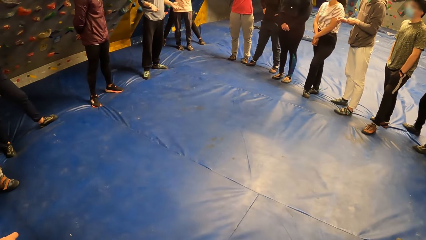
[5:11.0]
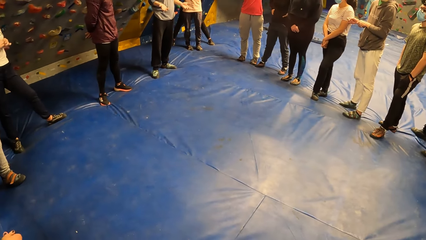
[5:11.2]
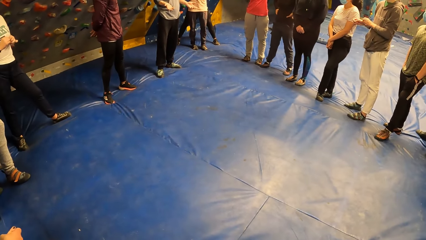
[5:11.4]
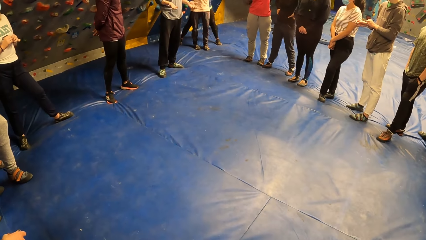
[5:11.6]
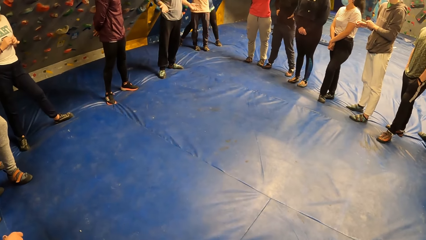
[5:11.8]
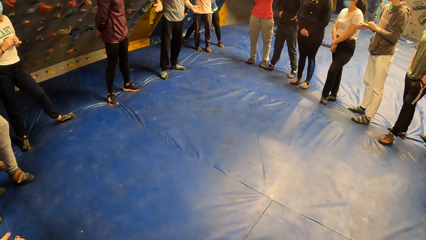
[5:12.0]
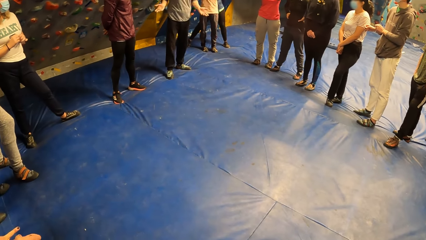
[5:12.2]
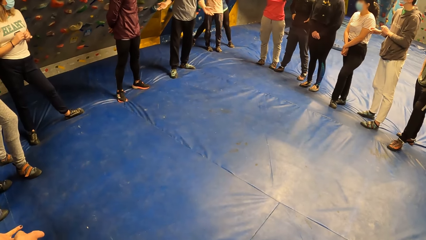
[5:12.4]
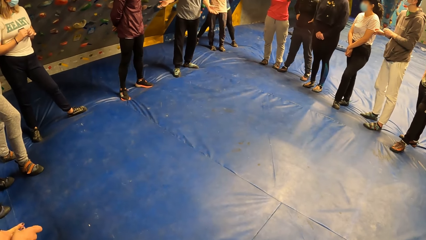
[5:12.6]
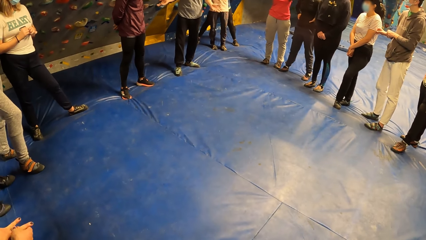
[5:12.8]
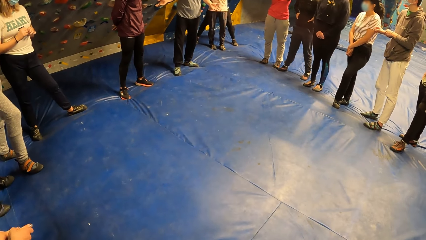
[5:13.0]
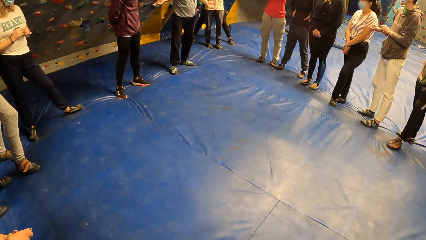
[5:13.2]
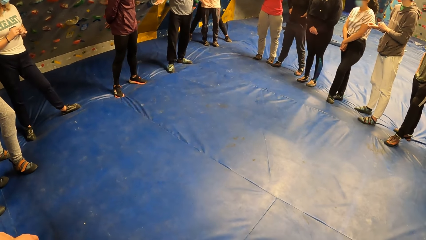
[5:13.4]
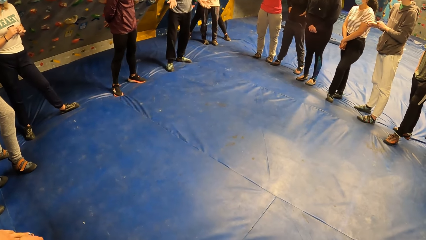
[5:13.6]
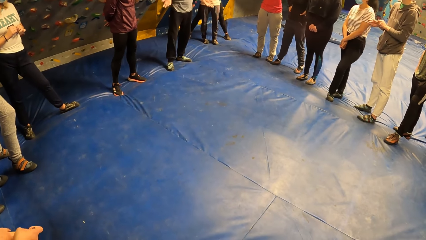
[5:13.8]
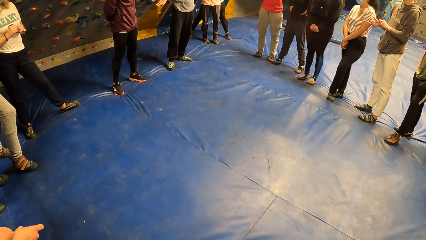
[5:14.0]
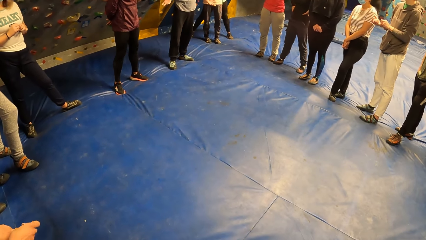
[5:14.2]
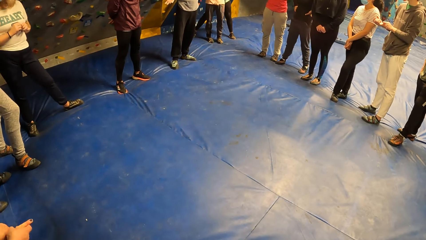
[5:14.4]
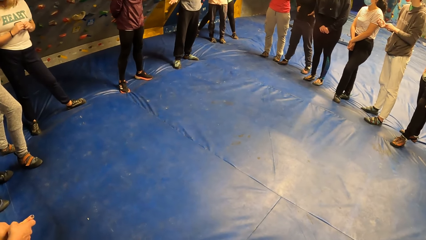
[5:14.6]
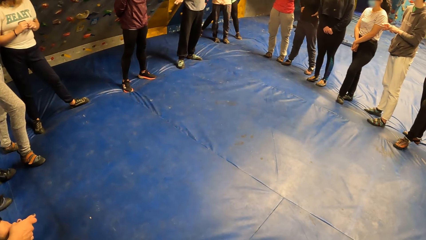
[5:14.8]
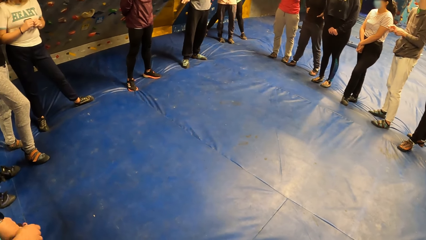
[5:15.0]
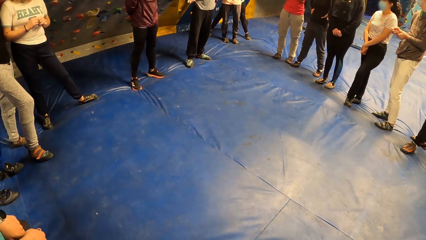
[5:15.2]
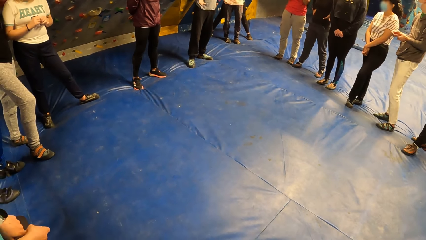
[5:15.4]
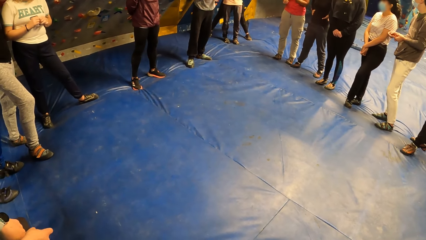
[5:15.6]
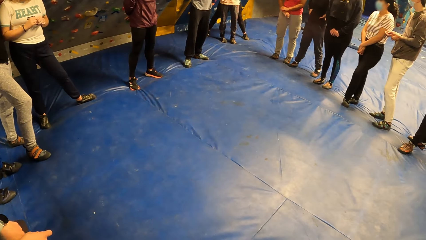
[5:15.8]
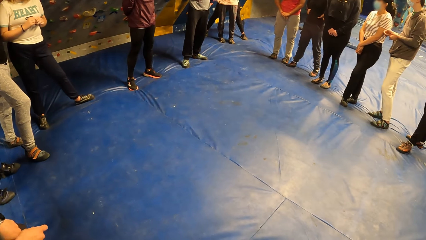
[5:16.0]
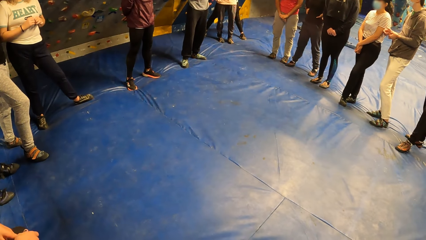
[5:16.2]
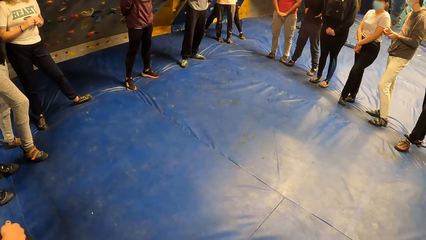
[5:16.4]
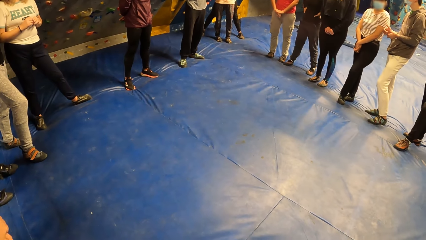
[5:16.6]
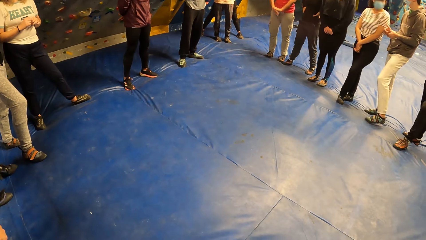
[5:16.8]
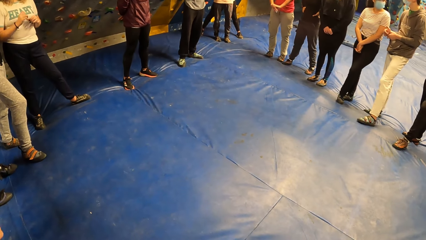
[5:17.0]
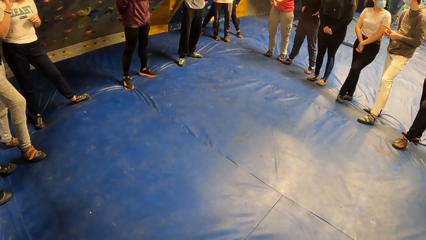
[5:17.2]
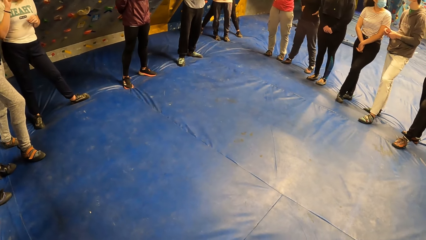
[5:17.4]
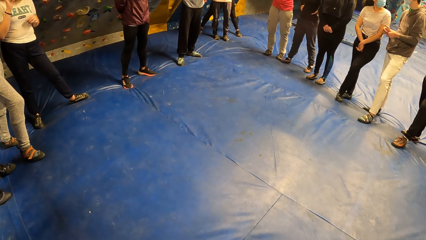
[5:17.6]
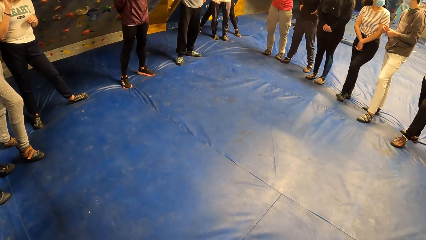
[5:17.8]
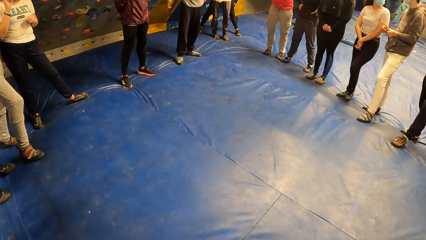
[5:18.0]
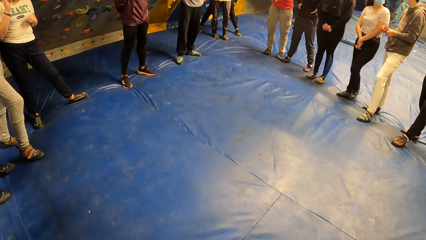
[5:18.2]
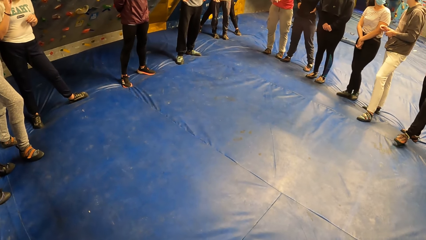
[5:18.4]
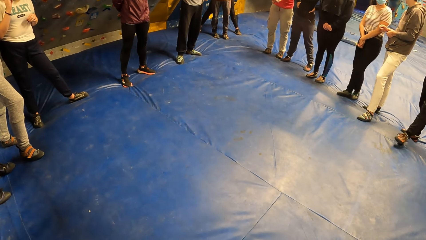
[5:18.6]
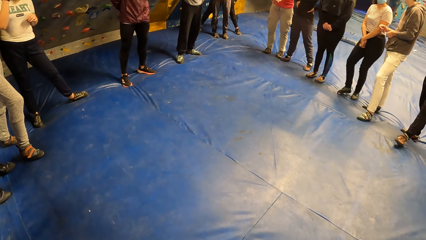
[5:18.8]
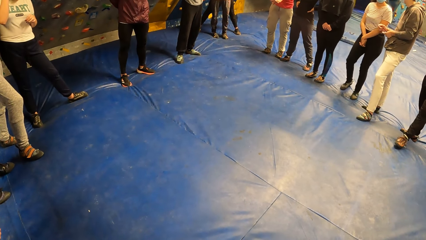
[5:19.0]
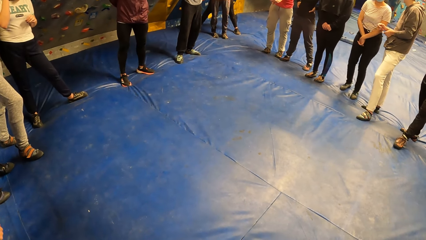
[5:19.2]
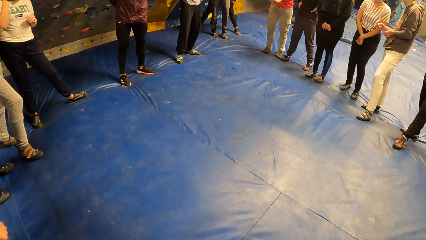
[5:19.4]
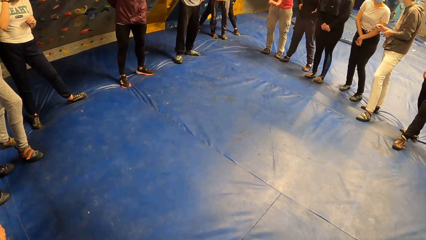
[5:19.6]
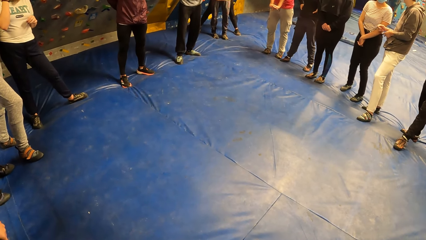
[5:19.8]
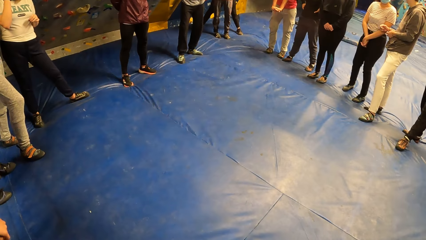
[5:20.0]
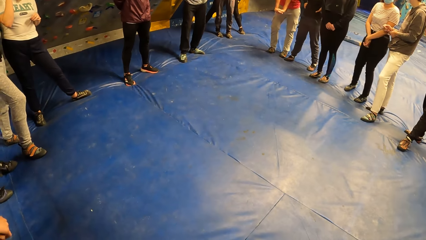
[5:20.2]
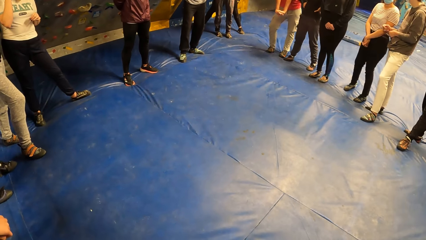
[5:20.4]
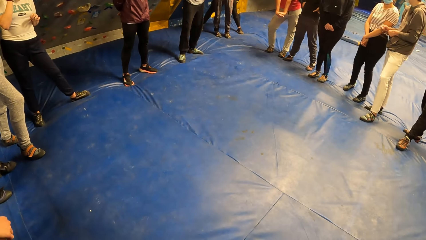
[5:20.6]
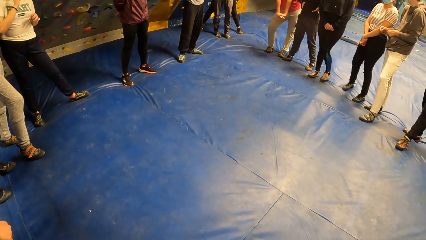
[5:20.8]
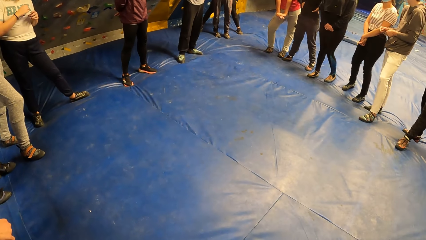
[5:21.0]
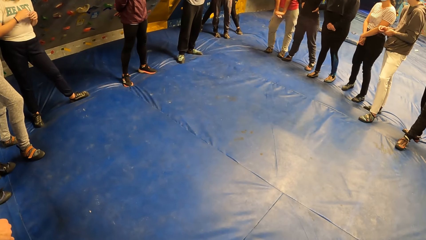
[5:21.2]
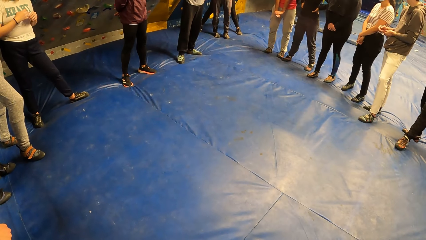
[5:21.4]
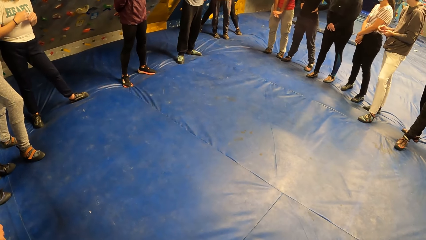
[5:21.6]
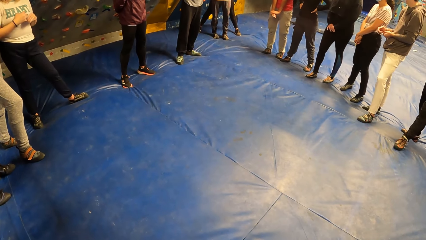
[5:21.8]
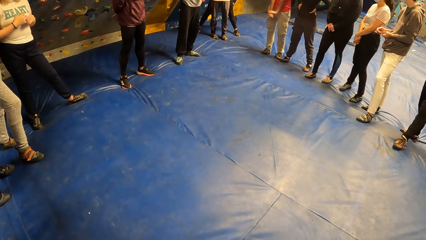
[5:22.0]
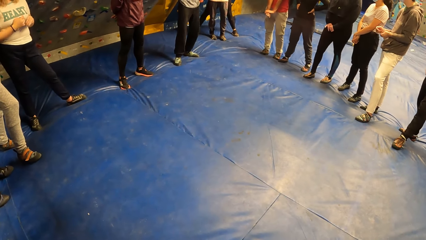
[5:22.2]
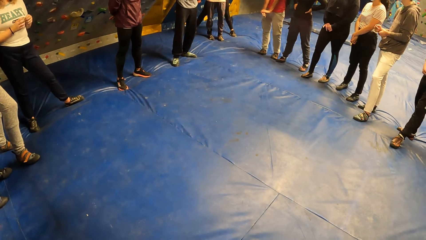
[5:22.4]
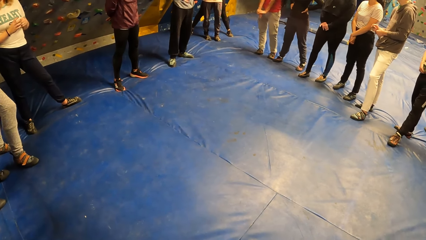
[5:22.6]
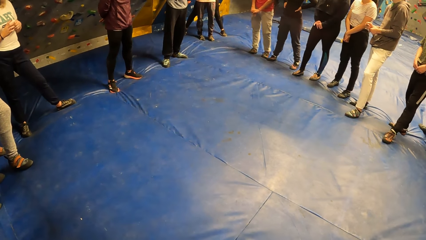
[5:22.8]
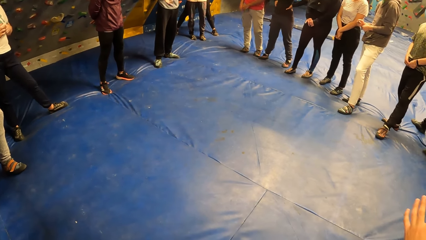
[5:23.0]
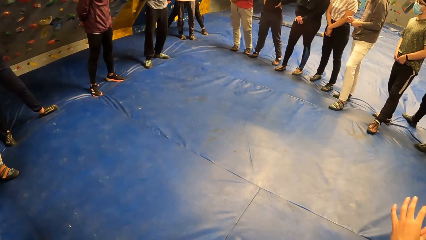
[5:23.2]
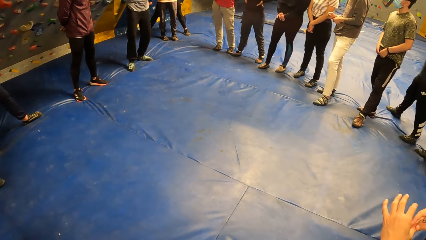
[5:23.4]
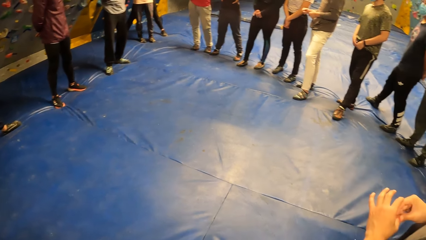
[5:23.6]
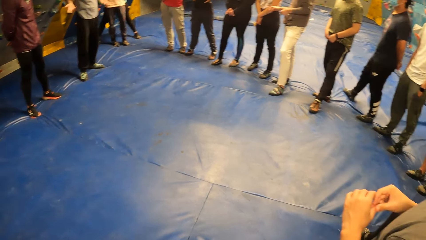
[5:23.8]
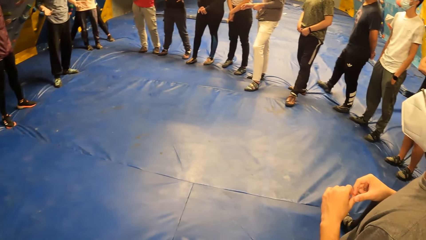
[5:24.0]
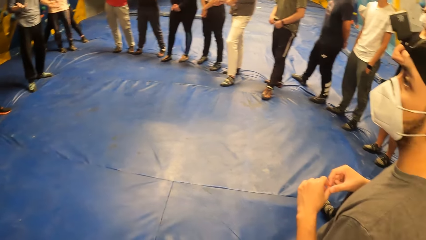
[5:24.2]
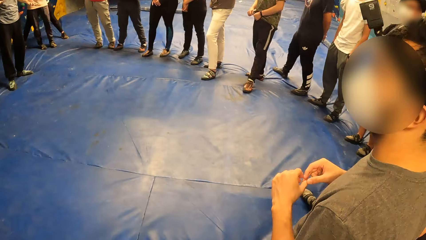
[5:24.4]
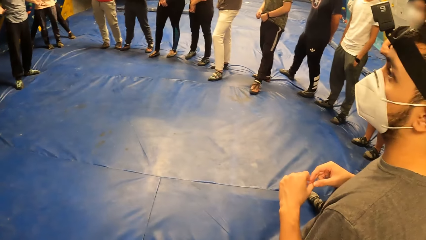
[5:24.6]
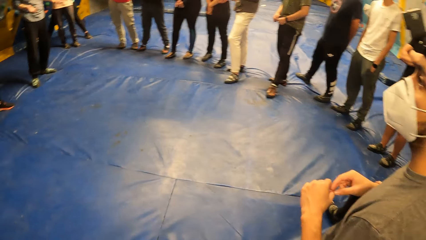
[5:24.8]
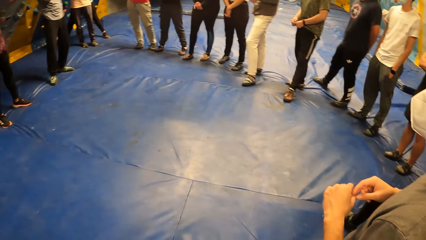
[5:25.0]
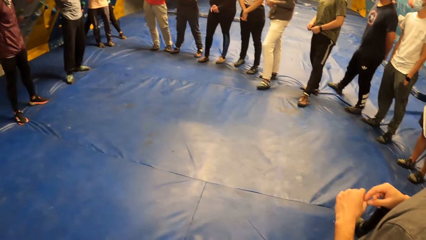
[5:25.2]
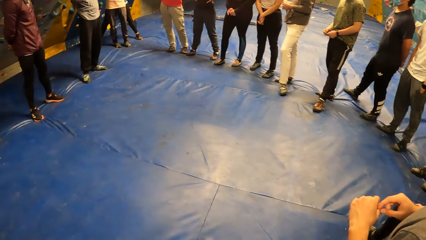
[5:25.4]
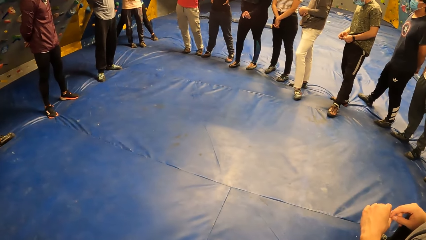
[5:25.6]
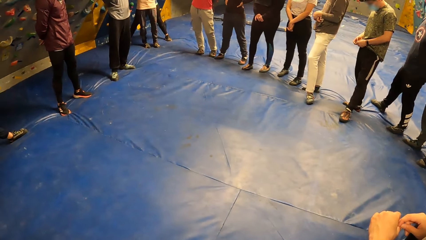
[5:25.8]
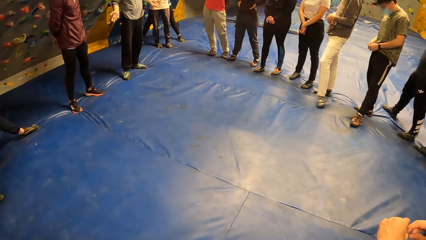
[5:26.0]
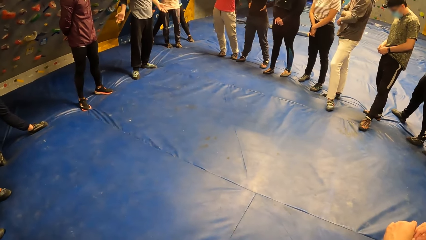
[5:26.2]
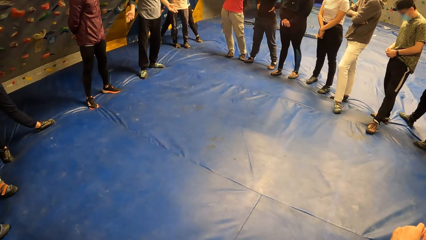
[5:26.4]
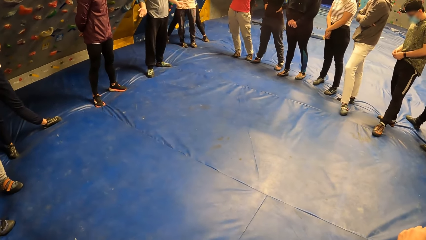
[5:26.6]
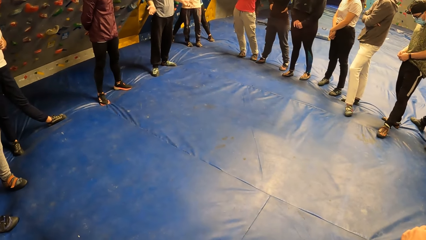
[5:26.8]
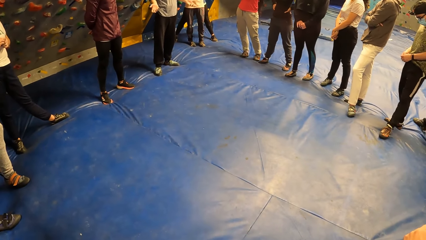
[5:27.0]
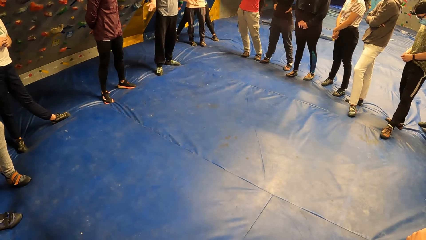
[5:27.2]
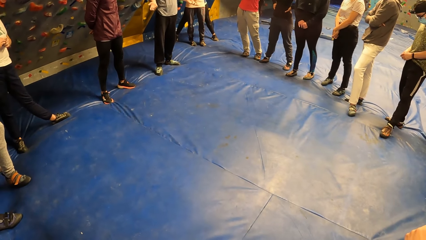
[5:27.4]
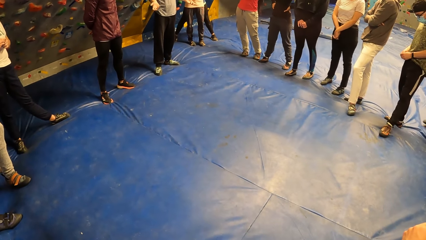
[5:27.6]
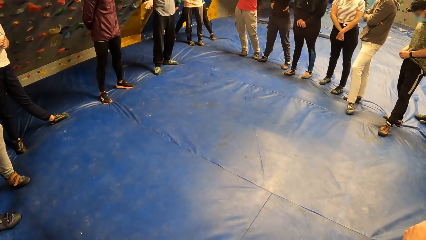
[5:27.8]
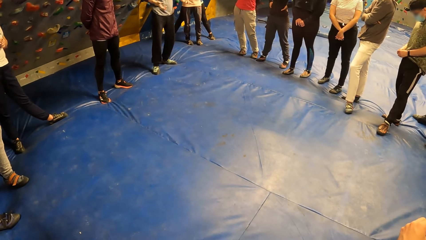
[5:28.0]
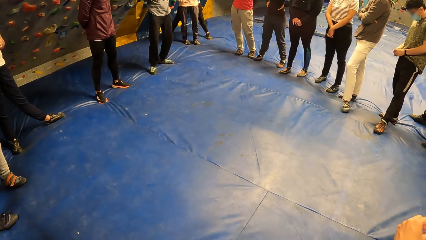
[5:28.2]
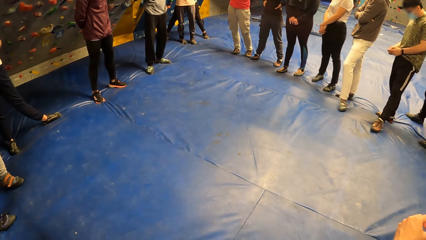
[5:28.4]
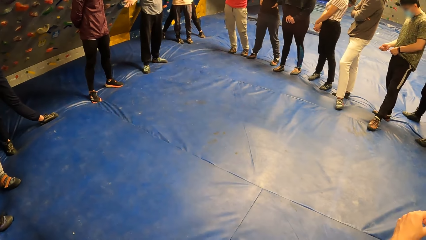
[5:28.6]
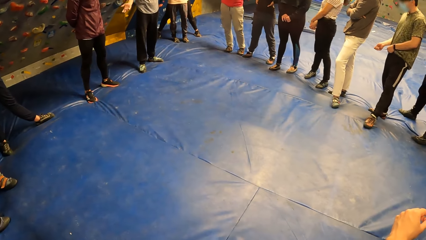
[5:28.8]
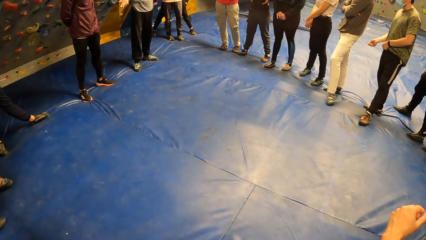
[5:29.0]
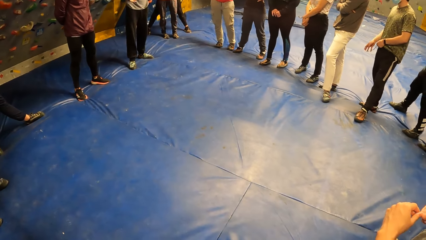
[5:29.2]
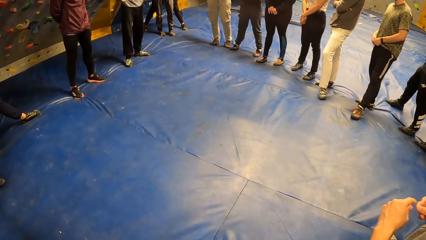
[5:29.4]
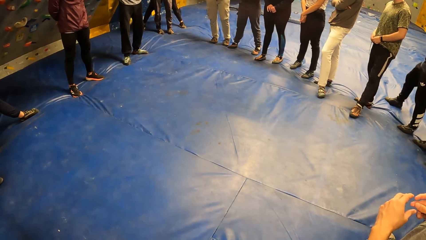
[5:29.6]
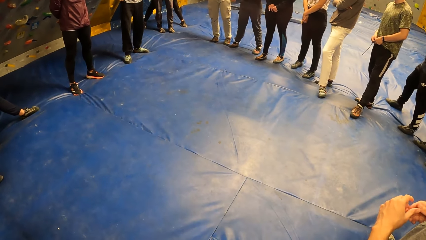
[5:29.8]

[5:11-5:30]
The man interacts with a woman in the sports complex. Another man rubs the fingers of both hands together. A third man adjusts his pant rope with both hands. The first man folds both arms in the sports complex.
